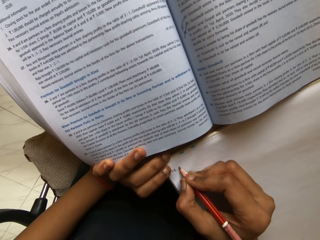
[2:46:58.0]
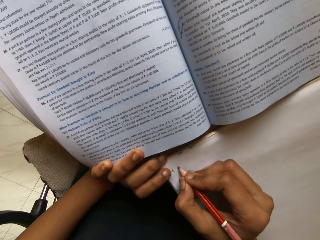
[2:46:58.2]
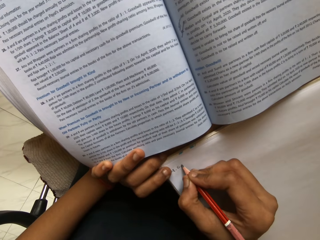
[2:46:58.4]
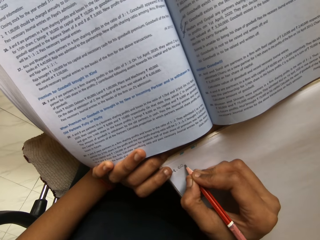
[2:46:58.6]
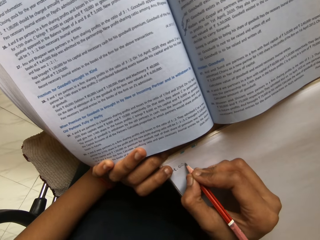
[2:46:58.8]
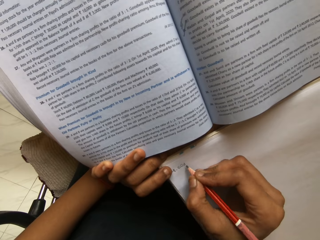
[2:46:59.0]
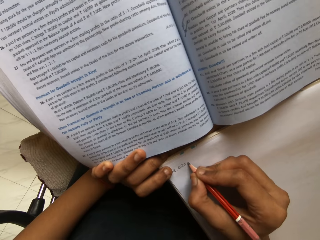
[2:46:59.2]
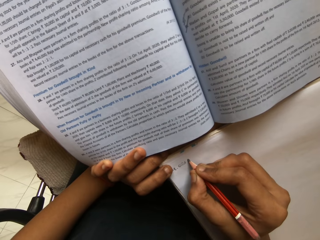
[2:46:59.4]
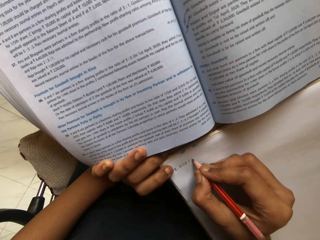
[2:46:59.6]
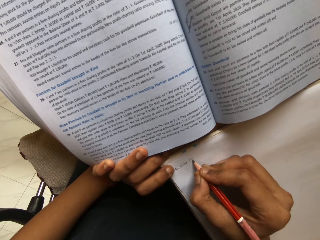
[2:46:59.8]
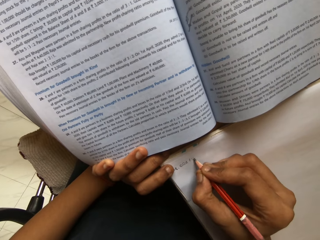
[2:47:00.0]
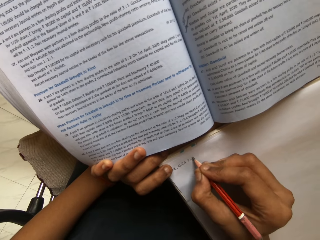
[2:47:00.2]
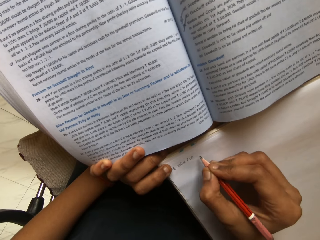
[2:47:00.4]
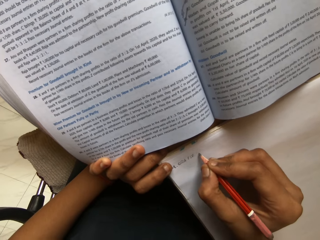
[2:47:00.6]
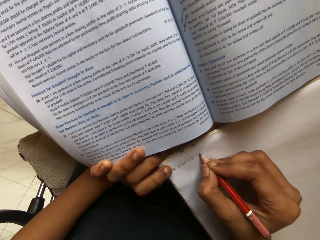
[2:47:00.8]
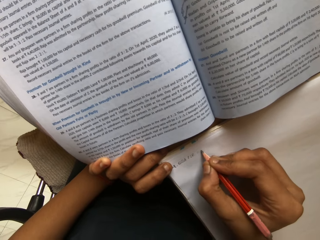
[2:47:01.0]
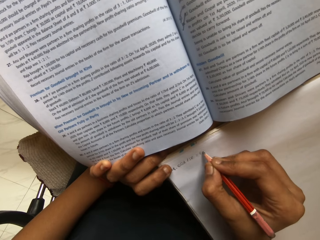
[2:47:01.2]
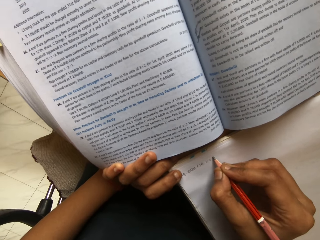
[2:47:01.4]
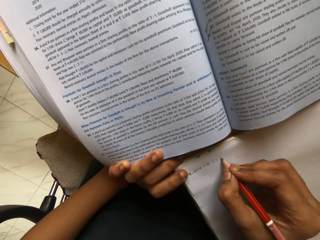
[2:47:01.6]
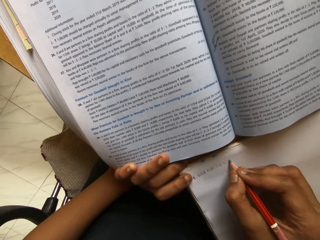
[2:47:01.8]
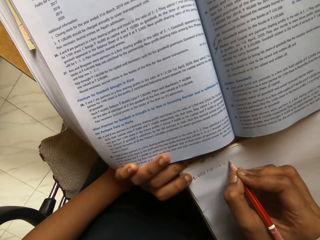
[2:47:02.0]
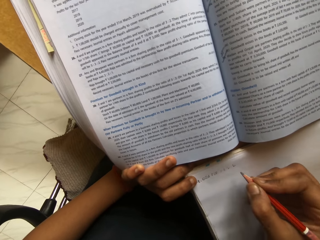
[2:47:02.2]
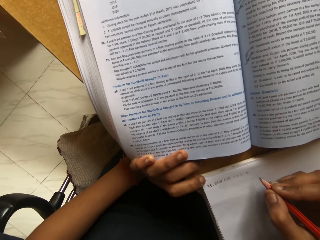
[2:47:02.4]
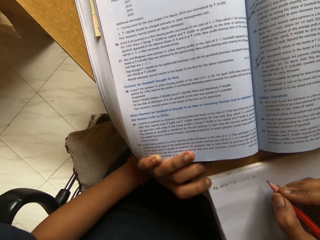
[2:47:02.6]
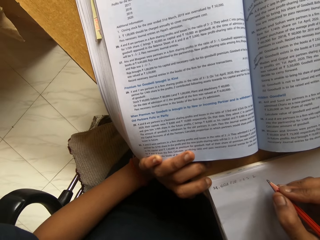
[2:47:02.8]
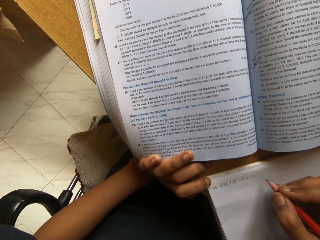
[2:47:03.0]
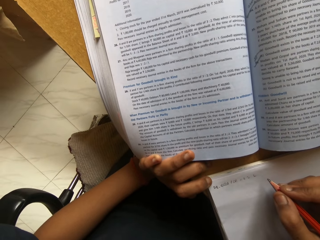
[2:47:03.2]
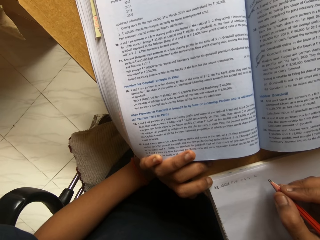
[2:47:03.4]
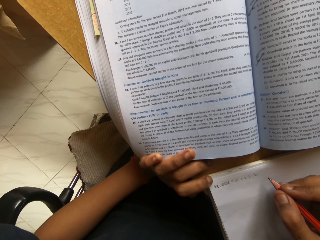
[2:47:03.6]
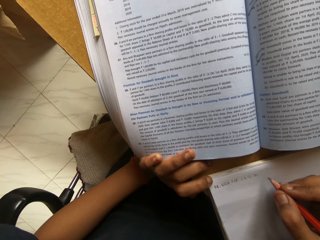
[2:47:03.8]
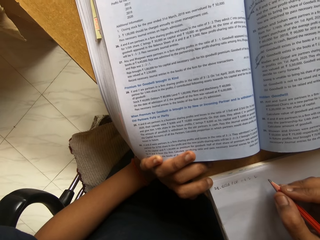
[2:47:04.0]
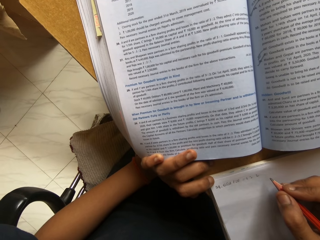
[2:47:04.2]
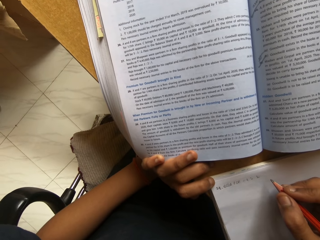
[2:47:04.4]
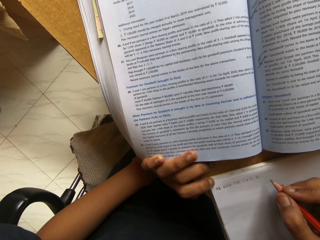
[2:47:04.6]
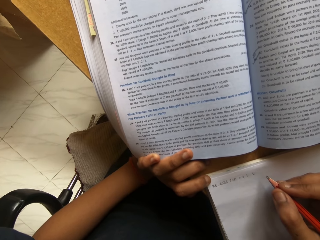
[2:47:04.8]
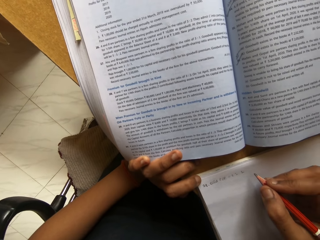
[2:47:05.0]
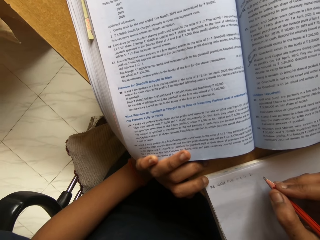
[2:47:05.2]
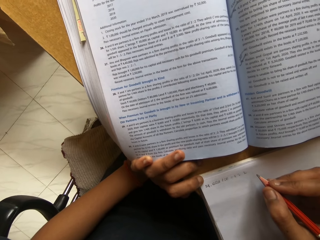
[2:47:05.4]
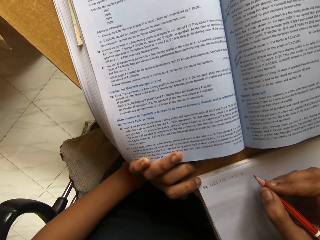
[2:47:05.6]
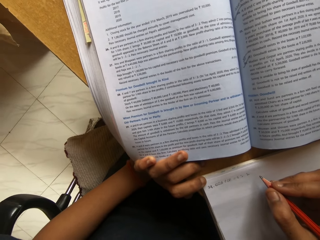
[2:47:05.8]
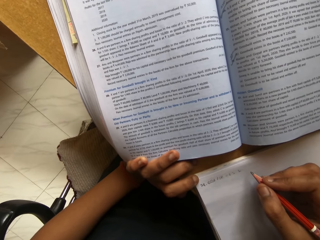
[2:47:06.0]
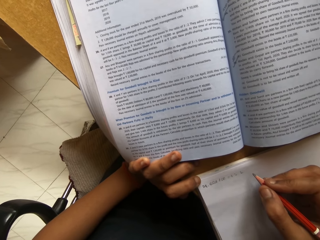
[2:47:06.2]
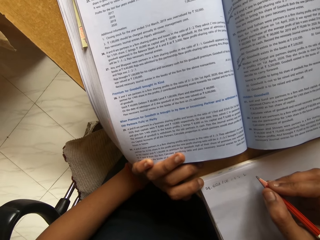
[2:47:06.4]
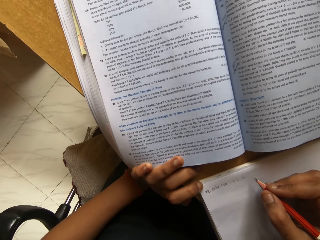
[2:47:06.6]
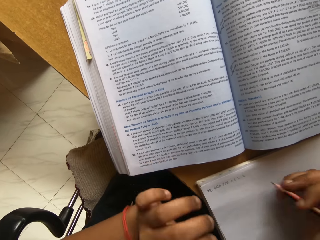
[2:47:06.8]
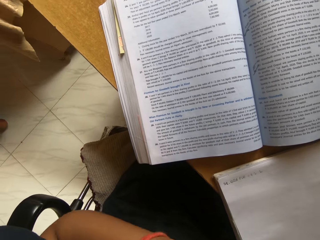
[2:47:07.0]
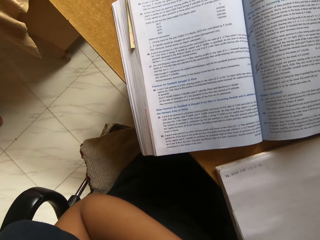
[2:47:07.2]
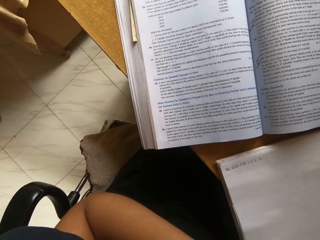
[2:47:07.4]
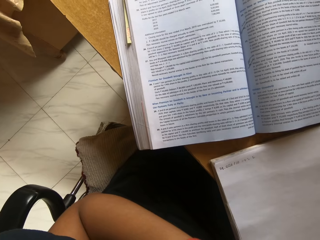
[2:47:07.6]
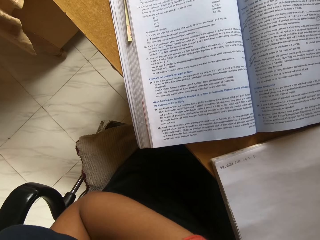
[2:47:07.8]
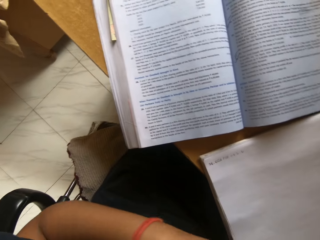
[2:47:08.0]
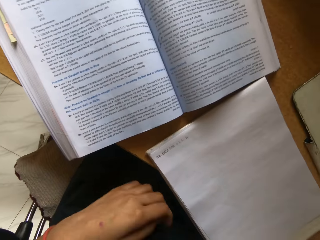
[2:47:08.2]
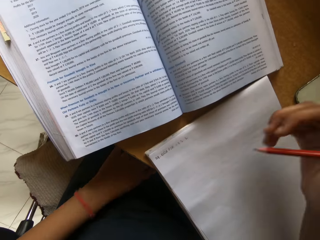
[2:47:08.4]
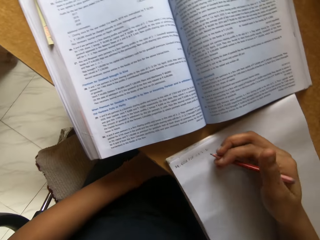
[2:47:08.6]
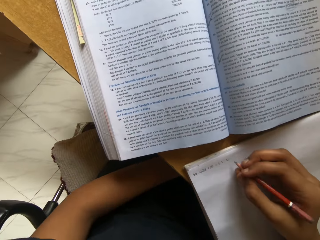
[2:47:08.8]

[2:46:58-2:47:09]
The camera wearer writes on a paper with a pencil. They read a textbook.

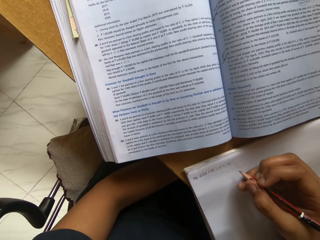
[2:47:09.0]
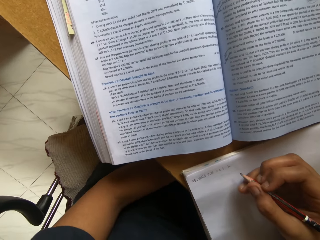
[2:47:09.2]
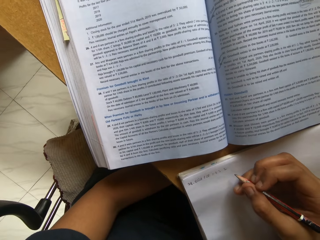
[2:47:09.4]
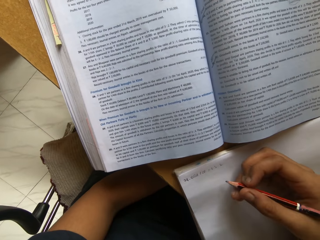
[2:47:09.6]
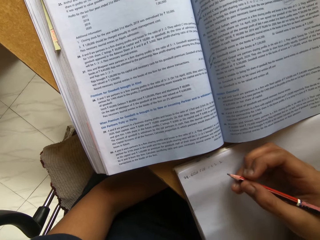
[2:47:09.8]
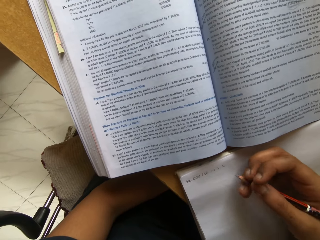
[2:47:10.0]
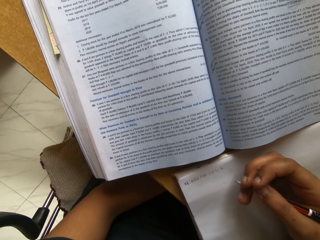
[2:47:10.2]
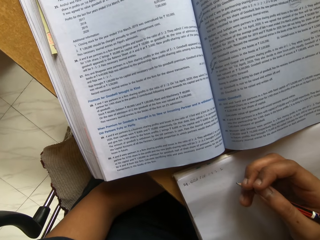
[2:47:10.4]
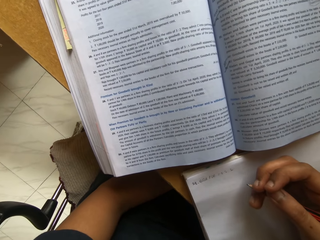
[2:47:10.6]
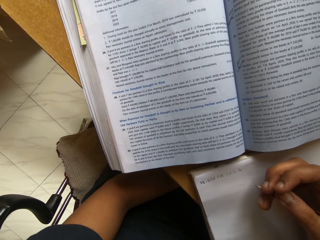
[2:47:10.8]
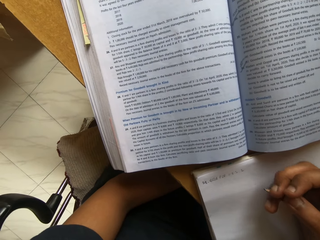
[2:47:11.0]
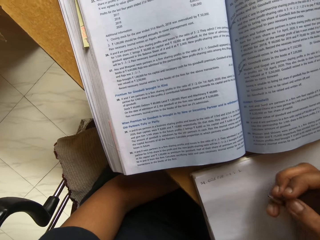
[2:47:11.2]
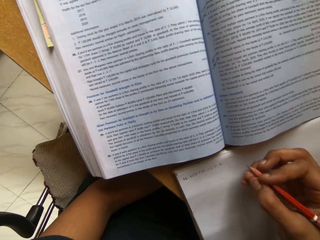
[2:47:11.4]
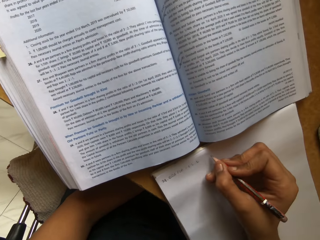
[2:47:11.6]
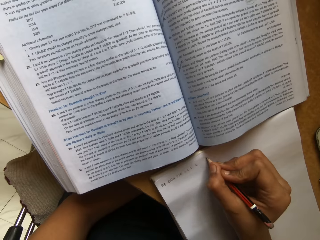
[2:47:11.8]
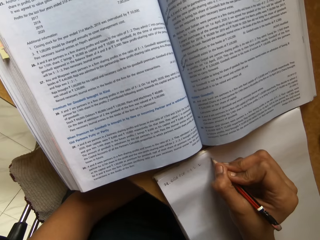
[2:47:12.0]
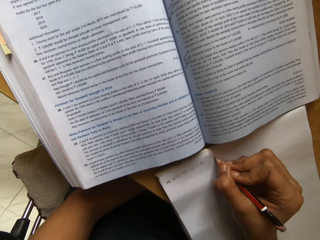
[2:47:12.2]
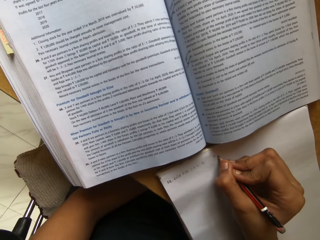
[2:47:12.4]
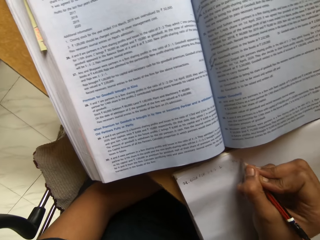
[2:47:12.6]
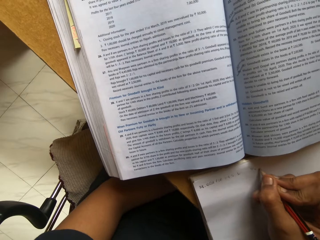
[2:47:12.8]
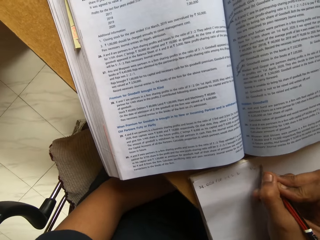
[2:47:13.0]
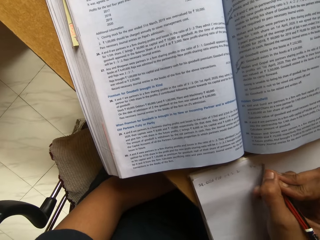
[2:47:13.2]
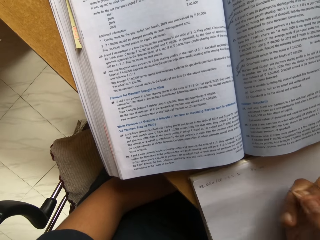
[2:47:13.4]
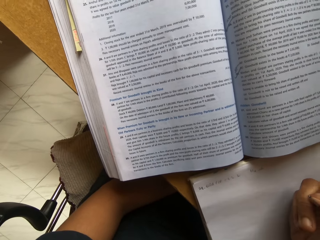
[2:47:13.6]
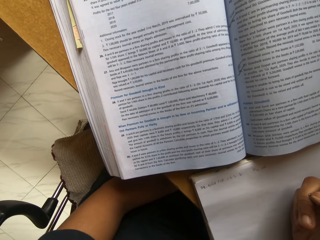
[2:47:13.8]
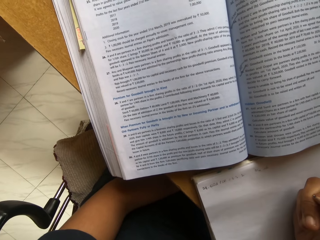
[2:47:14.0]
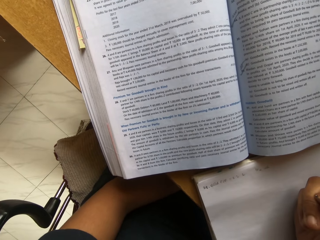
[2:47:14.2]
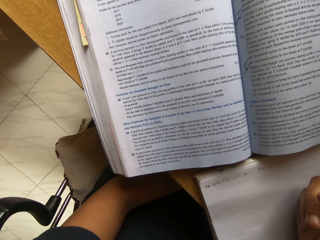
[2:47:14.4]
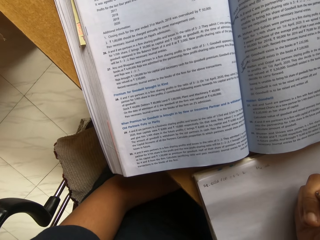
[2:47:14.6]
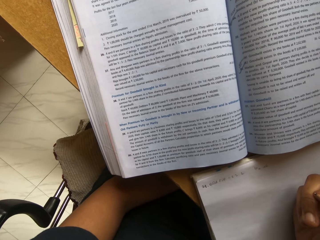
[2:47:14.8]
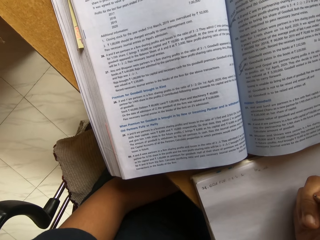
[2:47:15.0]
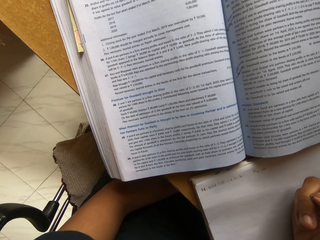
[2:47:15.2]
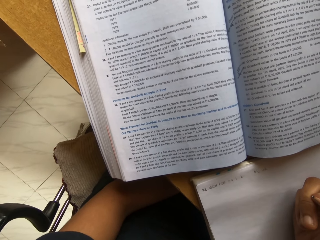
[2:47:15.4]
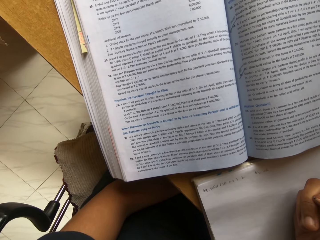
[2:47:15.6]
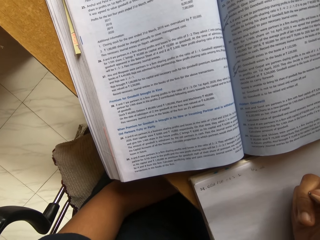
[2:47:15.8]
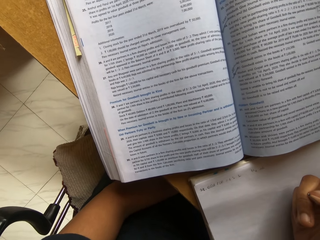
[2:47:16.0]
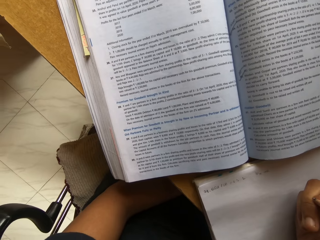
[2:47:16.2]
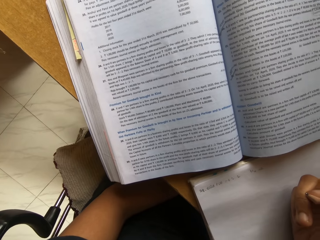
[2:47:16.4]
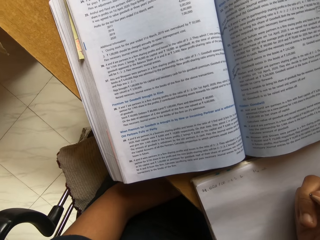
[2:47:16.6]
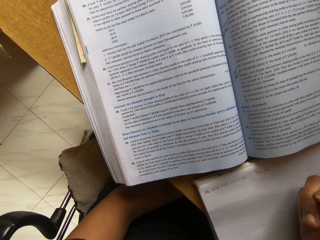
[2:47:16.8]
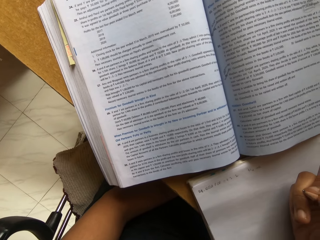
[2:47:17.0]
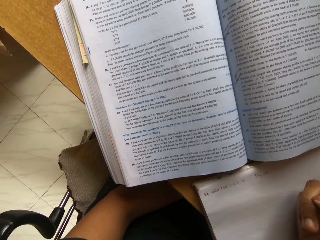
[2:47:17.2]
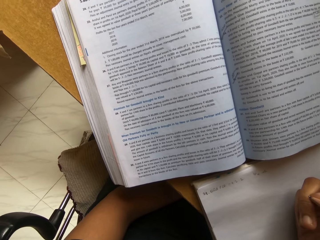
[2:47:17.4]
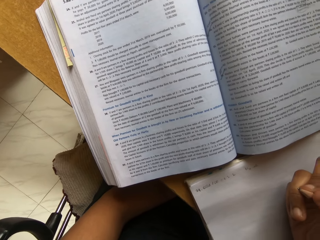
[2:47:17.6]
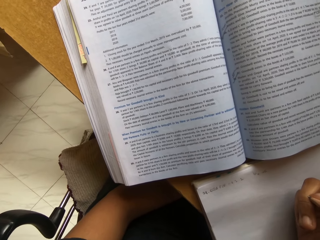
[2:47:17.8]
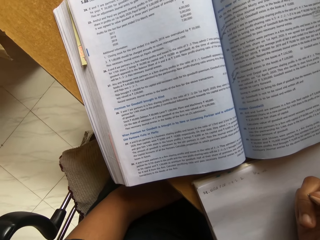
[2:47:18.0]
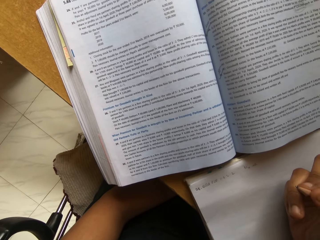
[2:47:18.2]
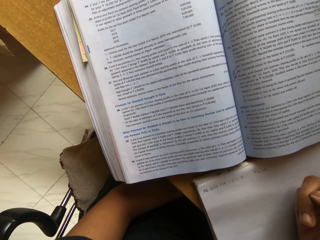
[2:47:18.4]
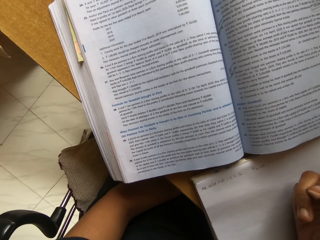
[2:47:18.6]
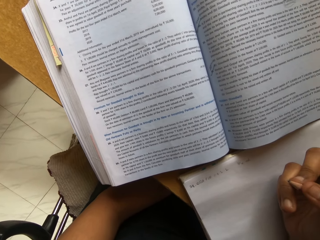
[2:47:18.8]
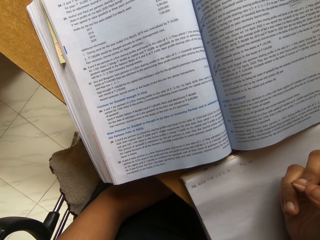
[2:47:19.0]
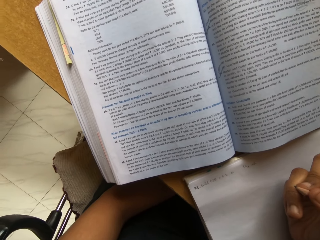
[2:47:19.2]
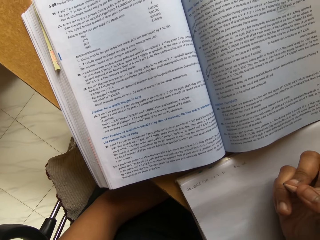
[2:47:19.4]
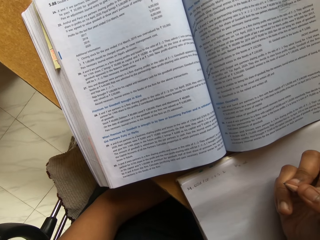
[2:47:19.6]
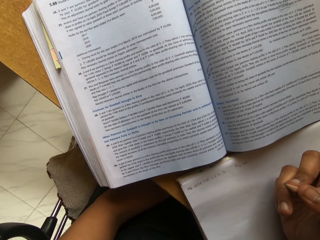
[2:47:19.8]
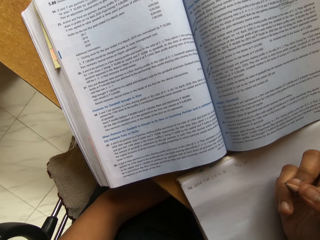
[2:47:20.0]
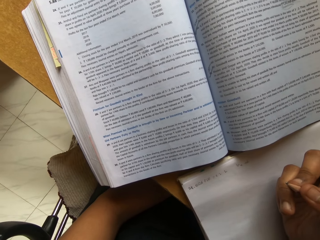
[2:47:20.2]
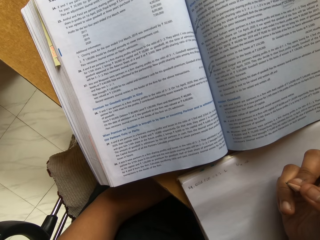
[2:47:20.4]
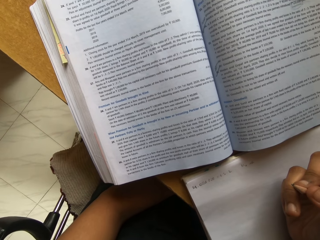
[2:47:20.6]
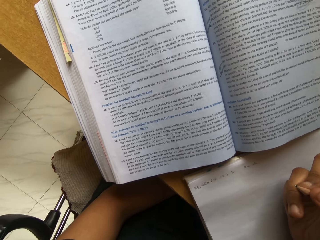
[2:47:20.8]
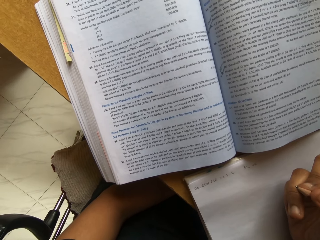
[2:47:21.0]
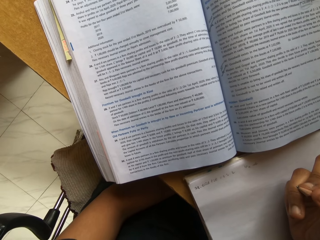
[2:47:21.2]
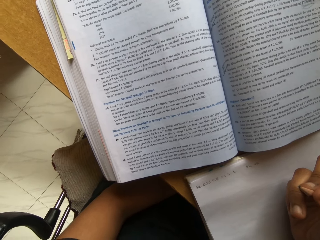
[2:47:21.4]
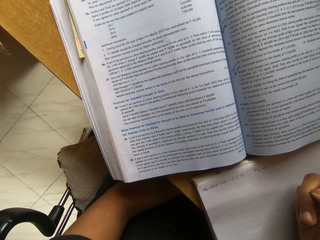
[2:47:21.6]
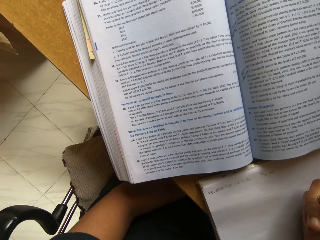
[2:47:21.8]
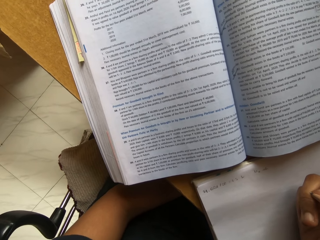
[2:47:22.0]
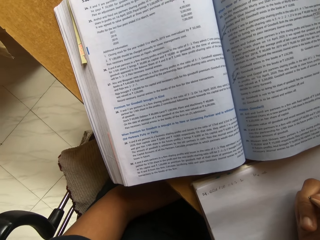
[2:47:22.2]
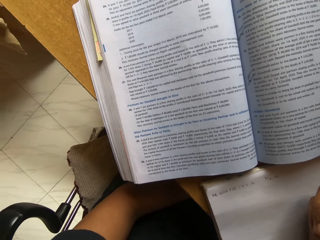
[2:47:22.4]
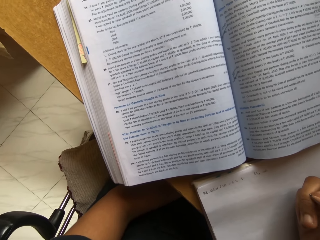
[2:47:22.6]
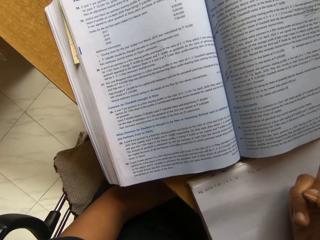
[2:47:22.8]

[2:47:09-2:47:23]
The camera wearer writes on the paper with the pencil. They read the textbook.
